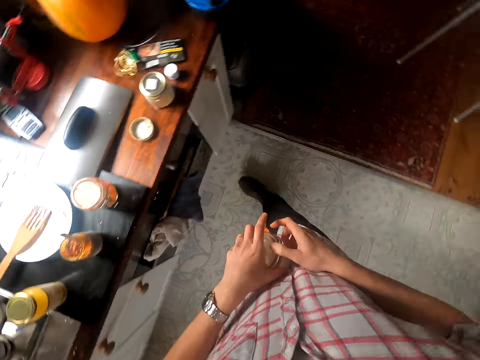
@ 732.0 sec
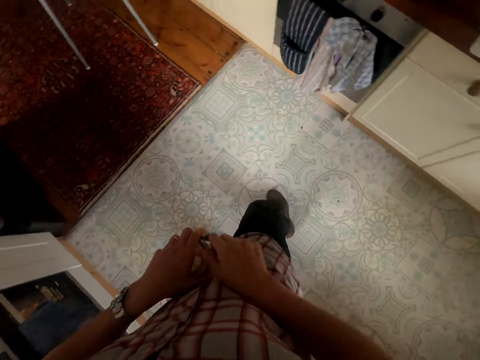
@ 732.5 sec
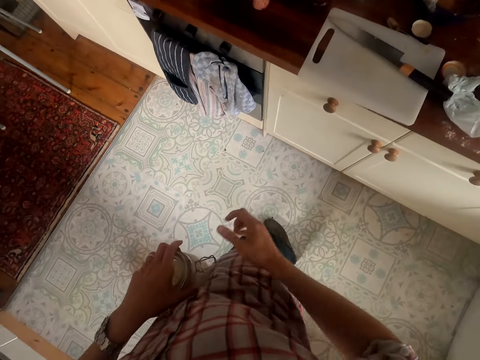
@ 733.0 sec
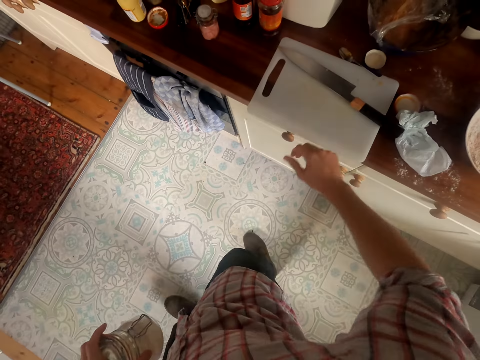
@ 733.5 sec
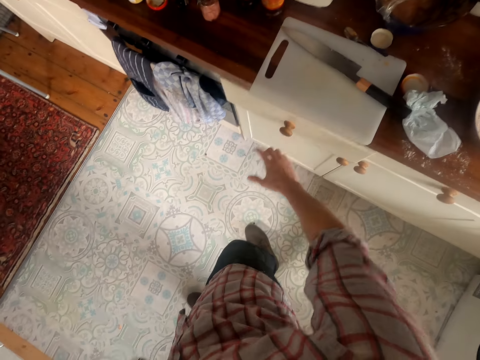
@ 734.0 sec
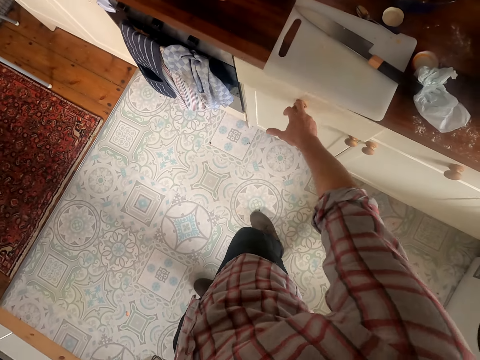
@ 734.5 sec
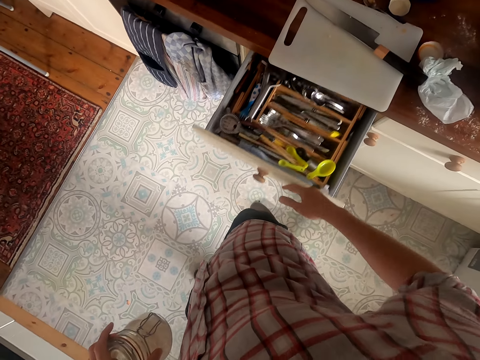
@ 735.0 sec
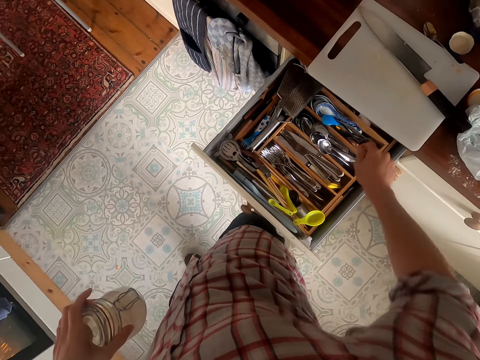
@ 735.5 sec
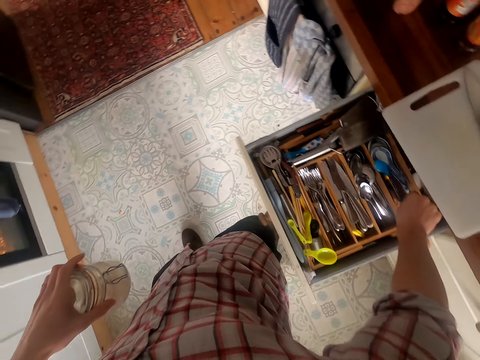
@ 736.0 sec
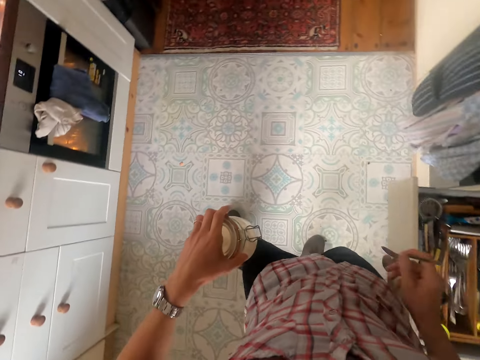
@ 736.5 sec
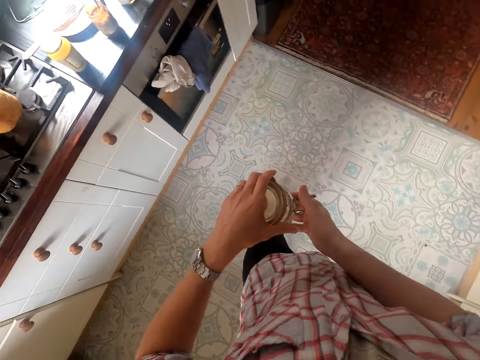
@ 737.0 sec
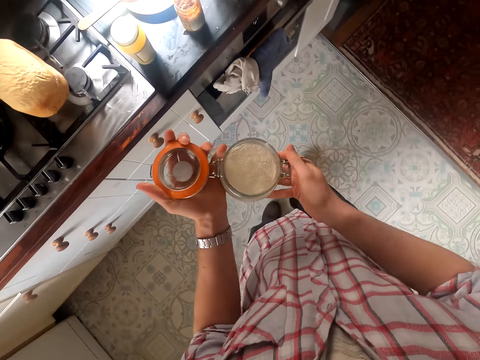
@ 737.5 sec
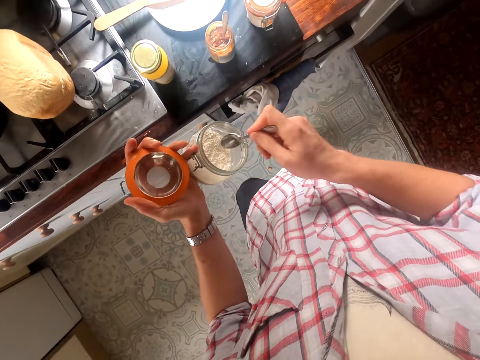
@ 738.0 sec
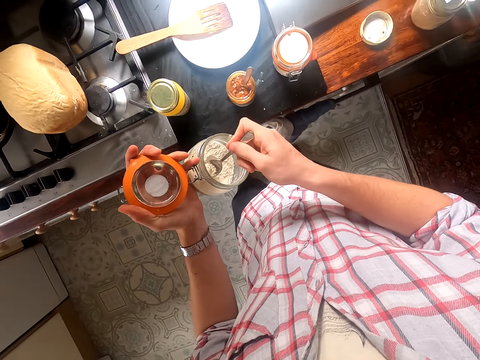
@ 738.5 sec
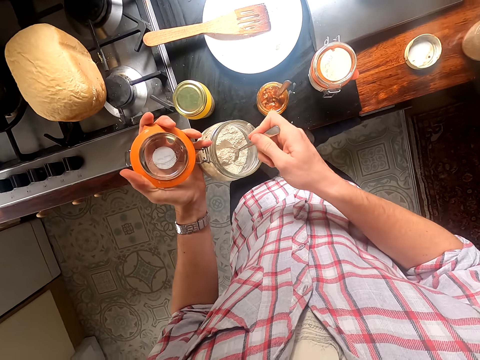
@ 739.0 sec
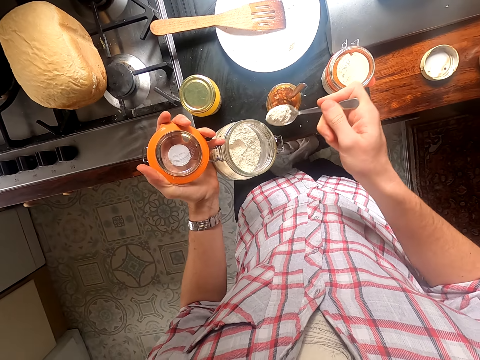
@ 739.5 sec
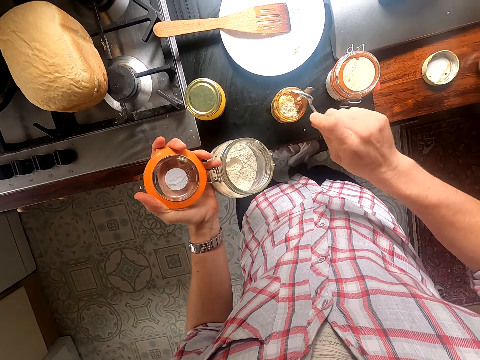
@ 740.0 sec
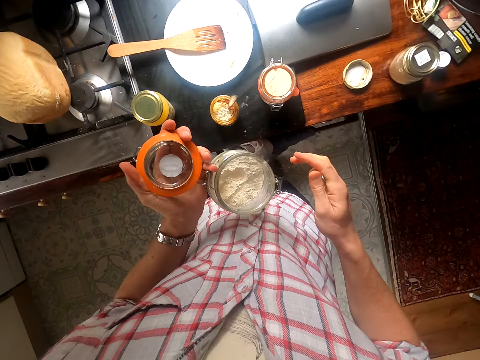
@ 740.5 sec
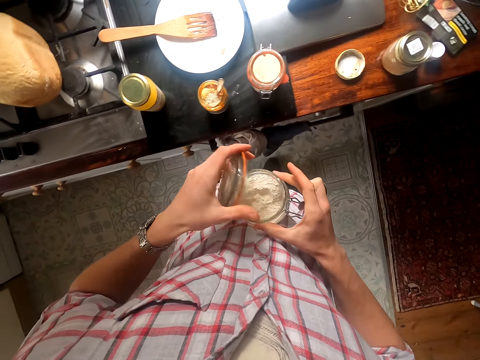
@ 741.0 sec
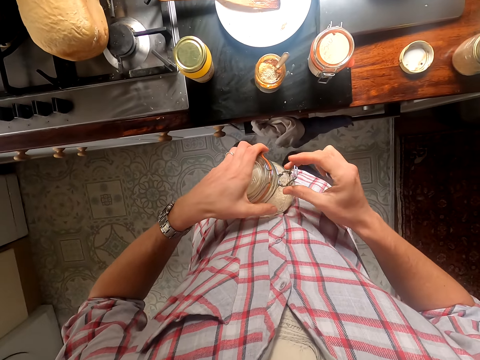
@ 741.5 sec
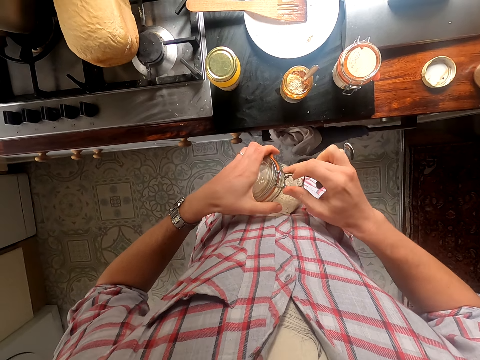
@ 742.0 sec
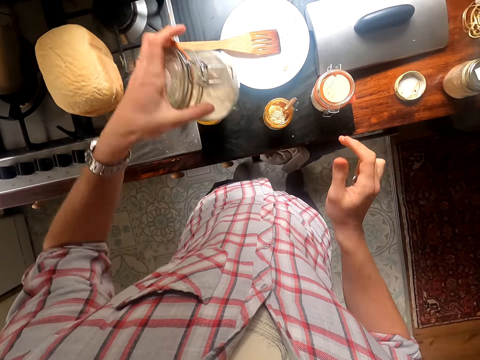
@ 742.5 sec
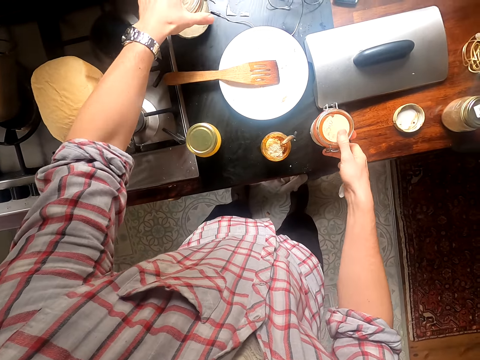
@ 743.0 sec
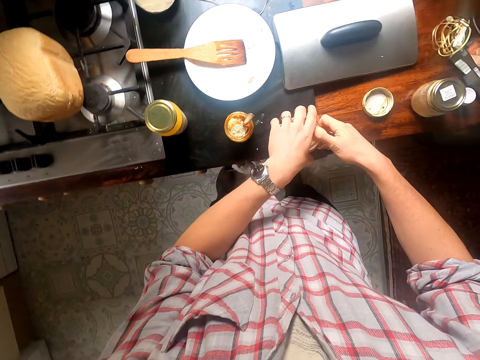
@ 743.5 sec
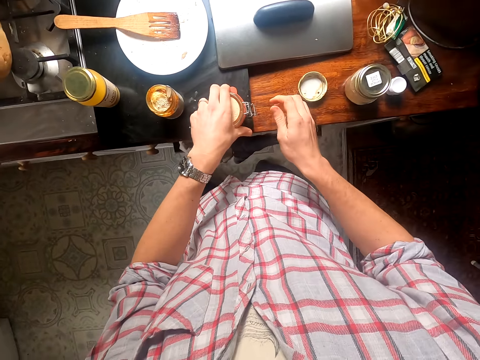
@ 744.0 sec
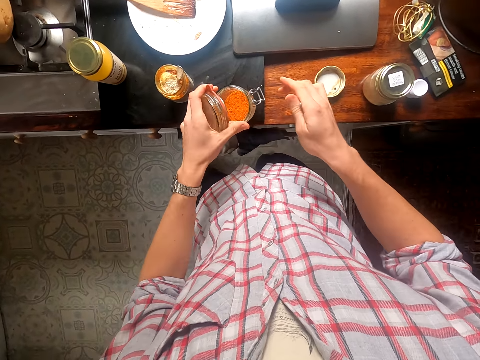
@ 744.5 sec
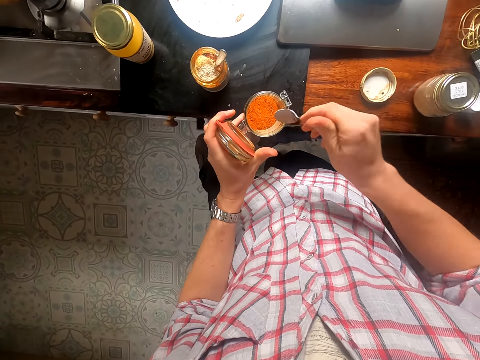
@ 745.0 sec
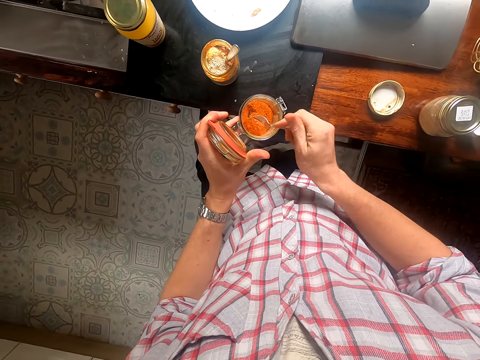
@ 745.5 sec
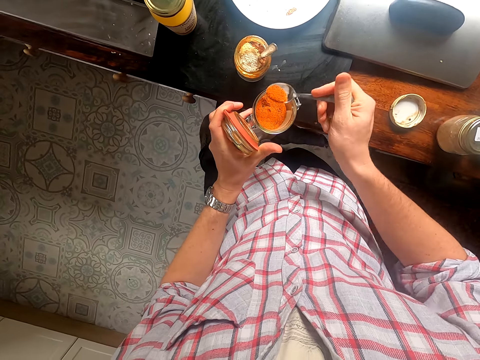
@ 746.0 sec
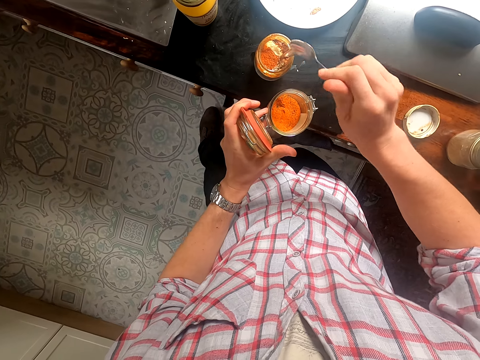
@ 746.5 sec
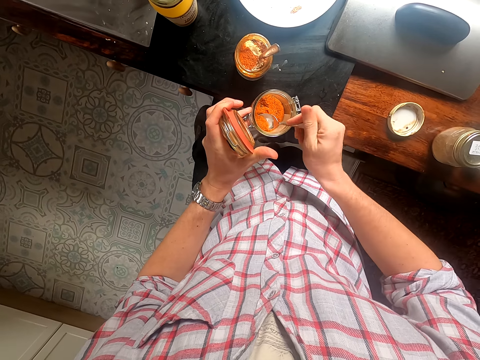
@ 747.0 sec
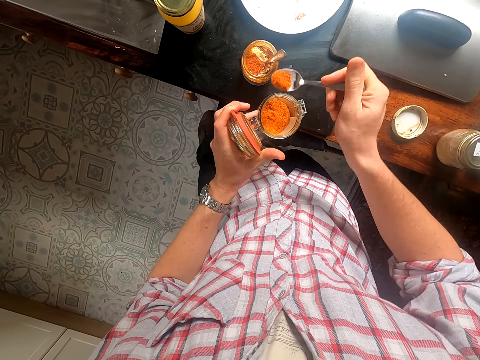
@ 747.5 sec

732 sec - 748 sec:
The camera wearer takes up a tin or spice container. They move around. They open the drawer, pick up a spoon from the drawer, and open the tin. They scoop some flour or spice from the tin. They pour the flour into the tin. They close the tin. They place the spice container on the counter top. They open the tin. They scoop the powder. They put the powder into the tin.

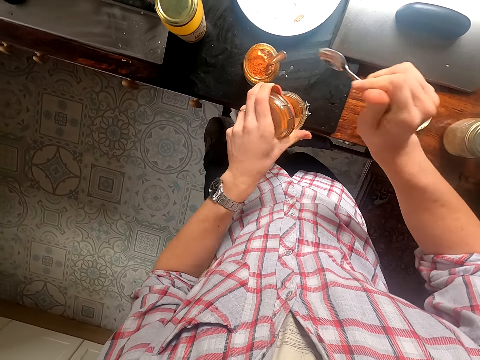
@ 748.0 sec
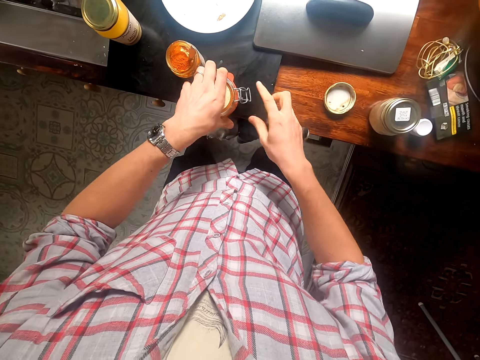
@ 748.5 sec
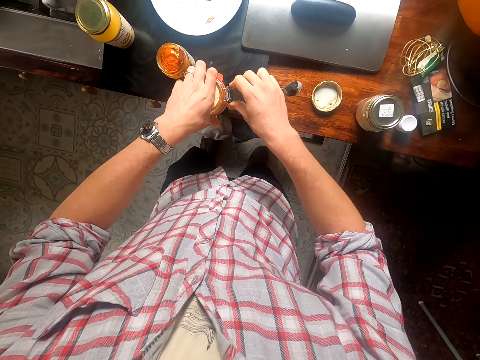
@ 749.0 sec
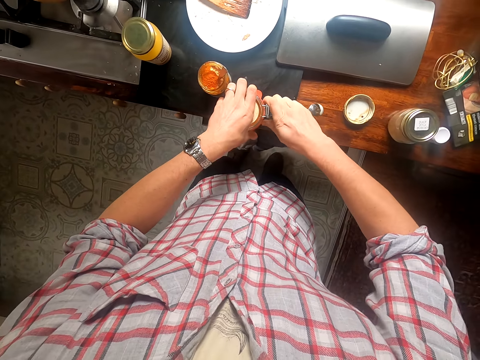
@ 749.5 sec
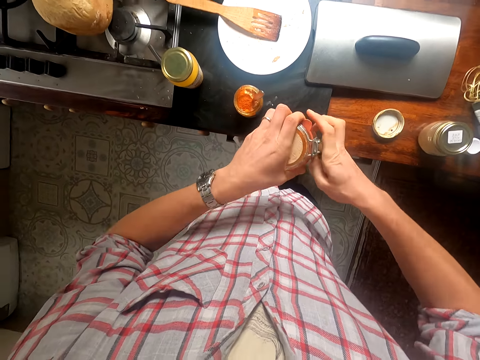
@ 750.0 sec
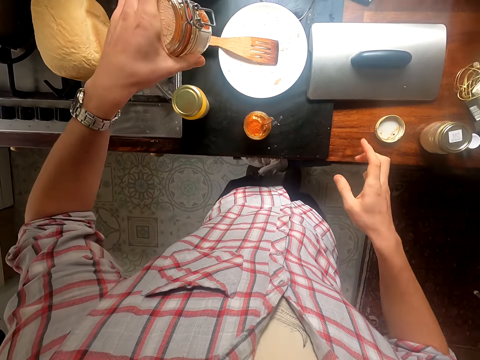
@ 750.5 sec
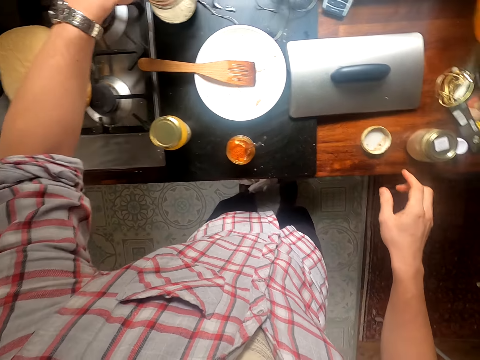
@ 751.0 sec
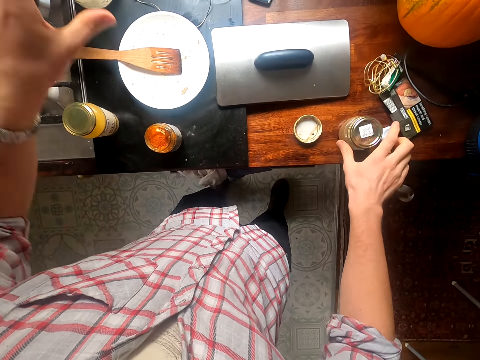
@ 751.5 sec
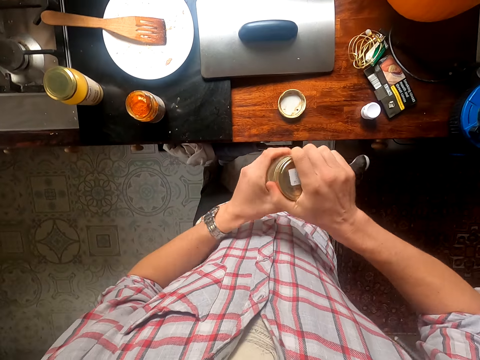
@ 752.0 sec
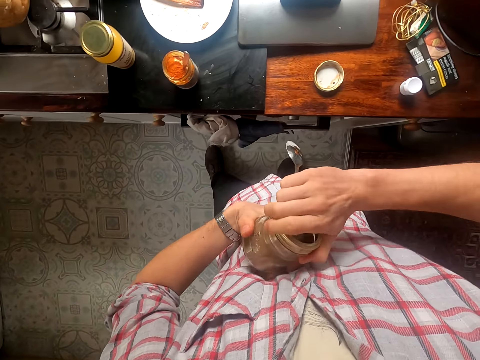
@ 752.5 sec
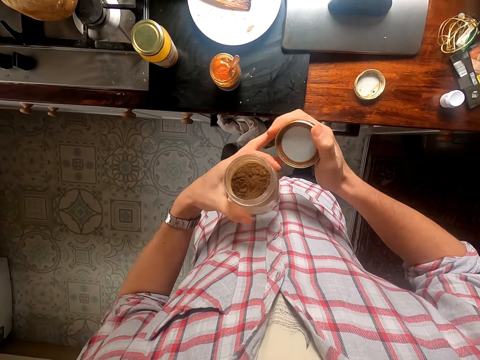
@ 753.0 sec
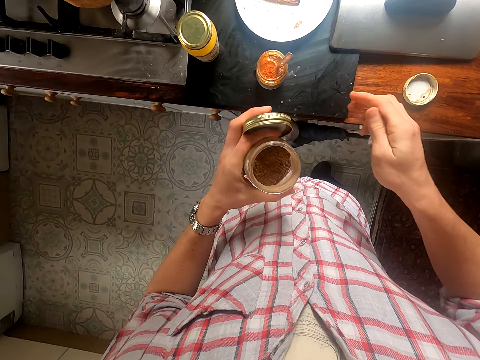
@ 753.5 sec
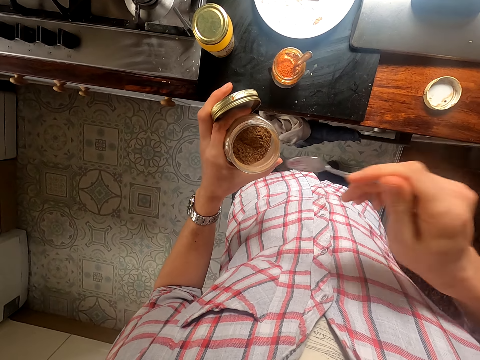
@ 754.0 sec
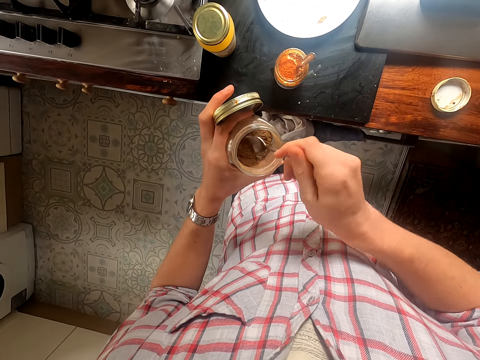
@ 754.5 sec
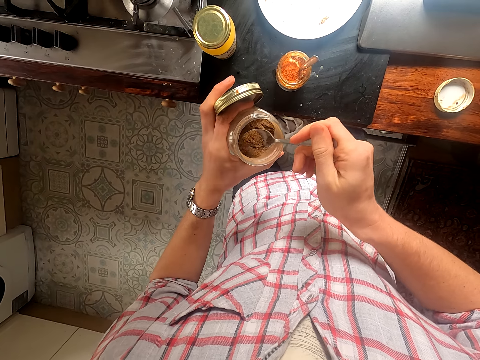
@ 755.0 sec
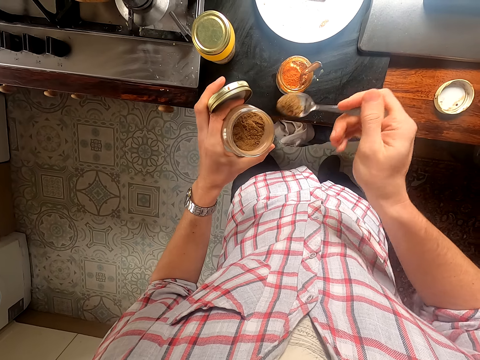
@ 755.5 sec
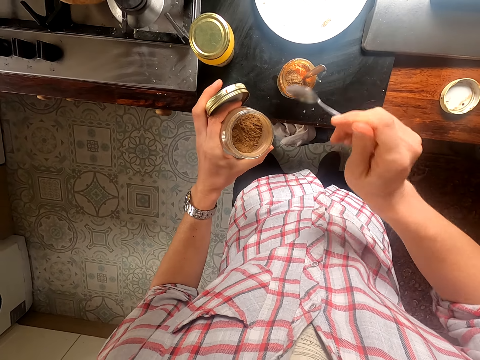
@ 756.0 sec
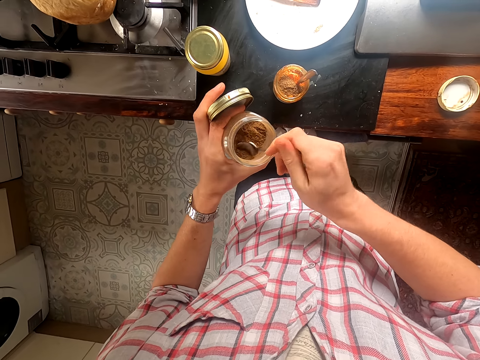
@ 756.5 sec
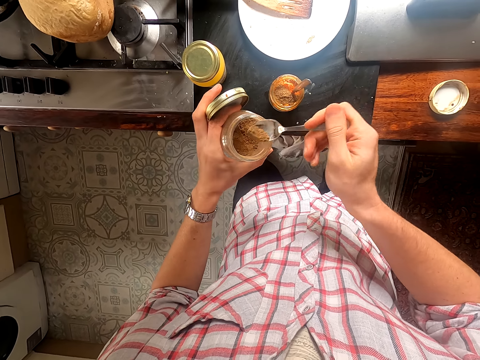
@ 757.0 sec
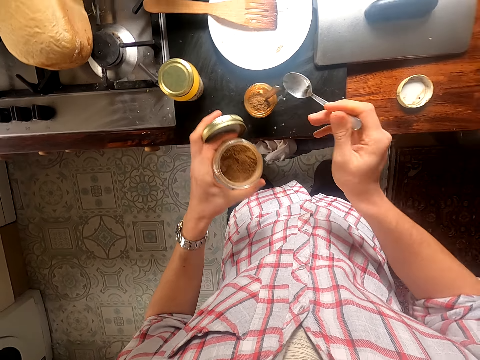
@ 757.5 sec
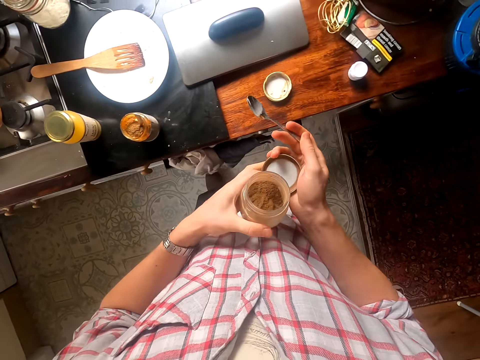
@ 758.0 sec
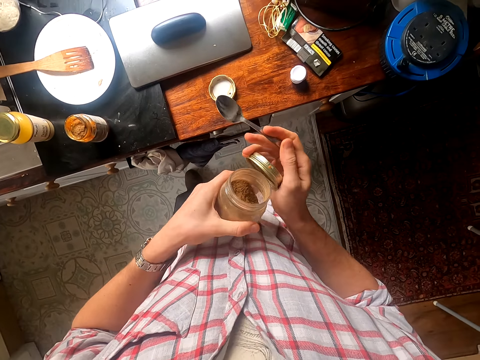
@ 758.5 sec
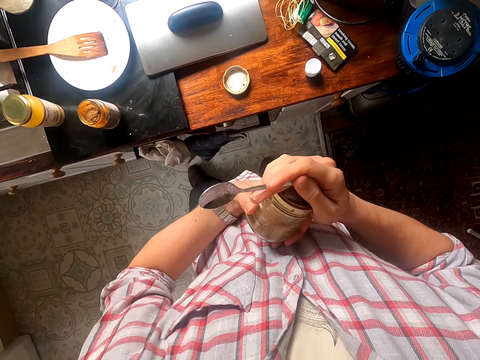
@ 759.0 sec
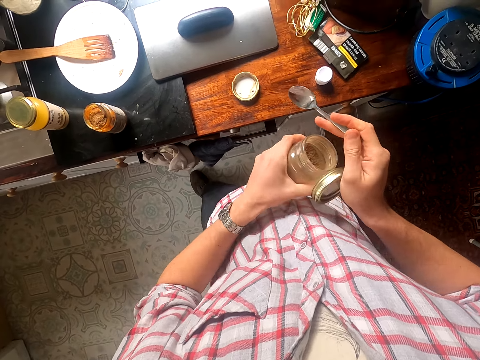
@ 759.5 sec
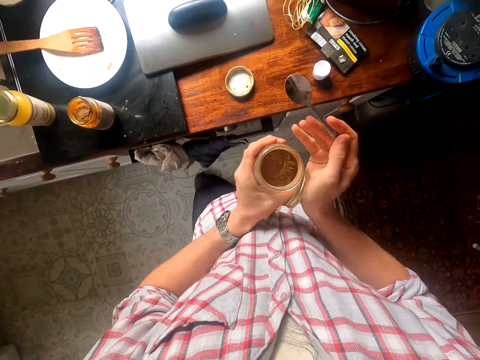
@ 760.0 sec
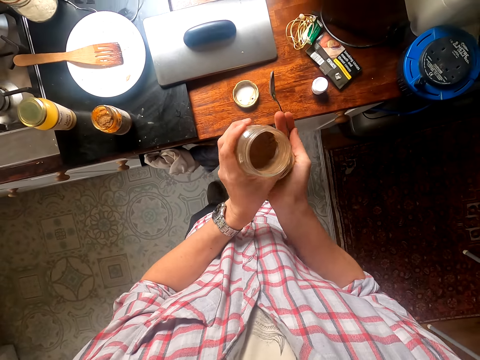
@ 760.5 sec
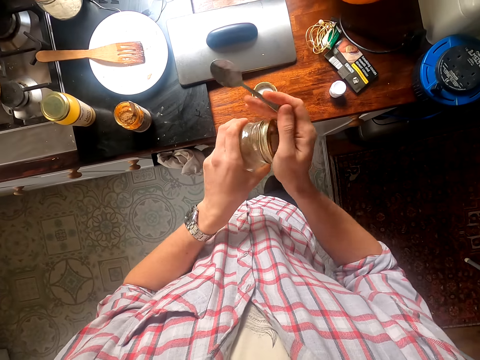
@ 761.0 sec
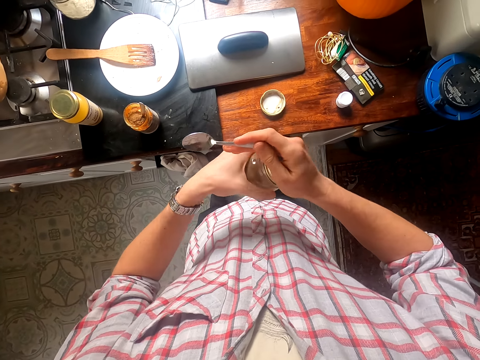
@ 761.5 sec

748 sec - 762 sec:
The camera wearer closes the tin or spice container with the powder. They place the spice container on the counter top. They open a different tin. They scoop the spice container. They put the powder into the tin. They close the tin.
